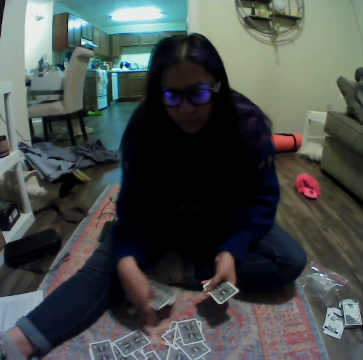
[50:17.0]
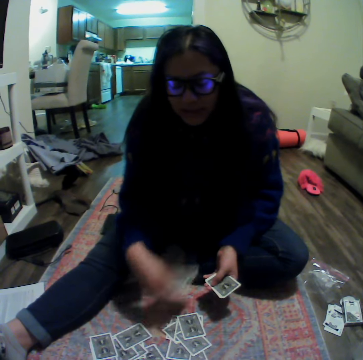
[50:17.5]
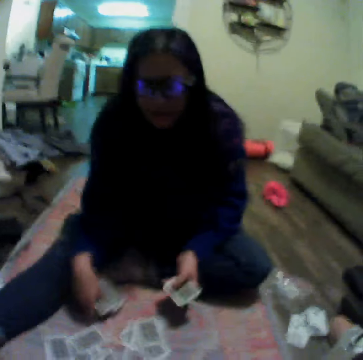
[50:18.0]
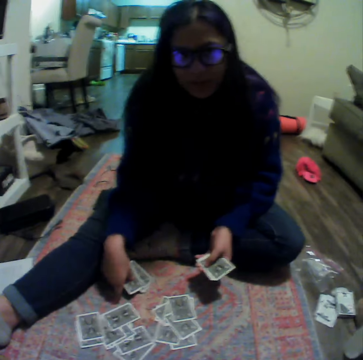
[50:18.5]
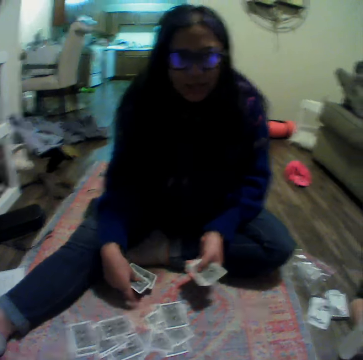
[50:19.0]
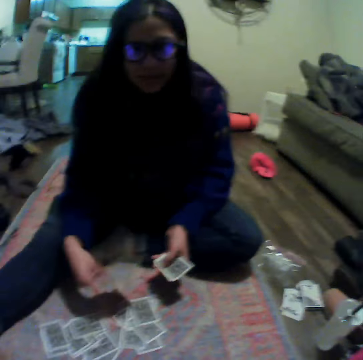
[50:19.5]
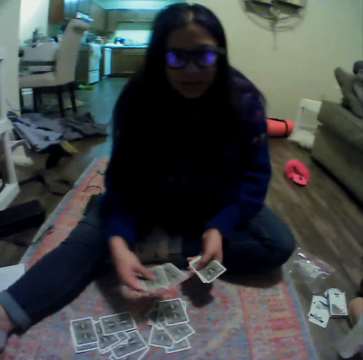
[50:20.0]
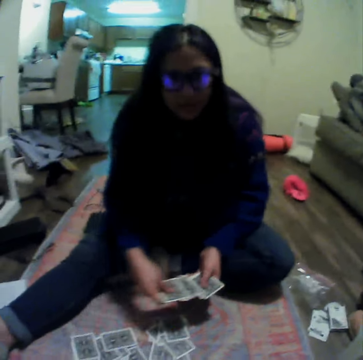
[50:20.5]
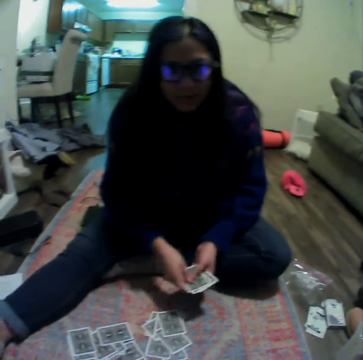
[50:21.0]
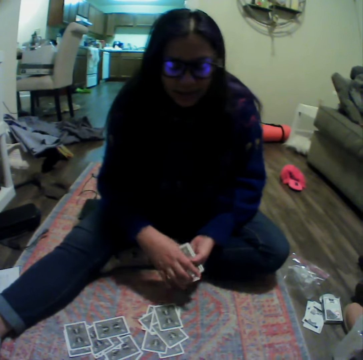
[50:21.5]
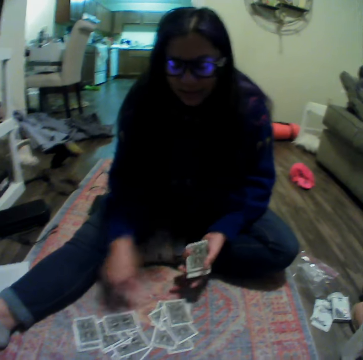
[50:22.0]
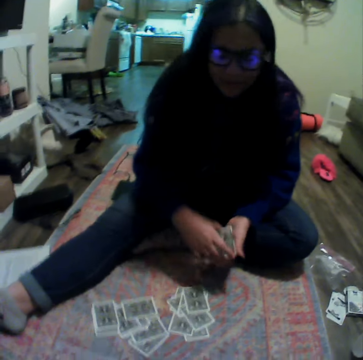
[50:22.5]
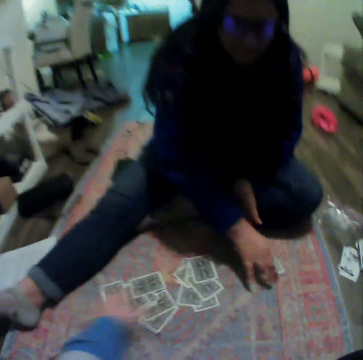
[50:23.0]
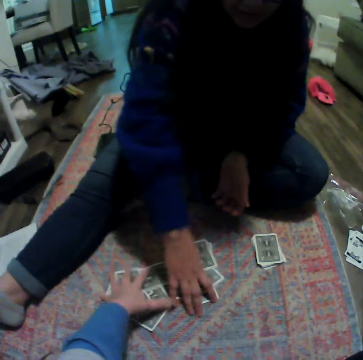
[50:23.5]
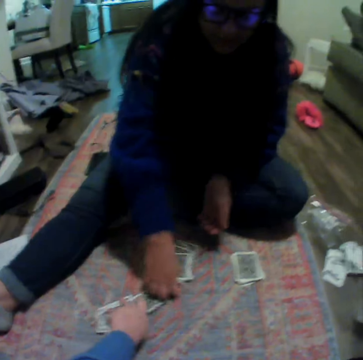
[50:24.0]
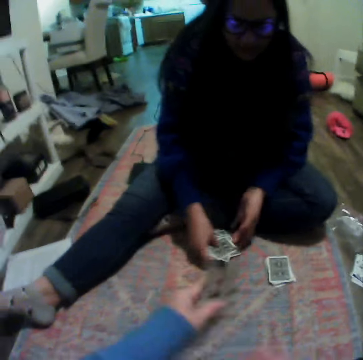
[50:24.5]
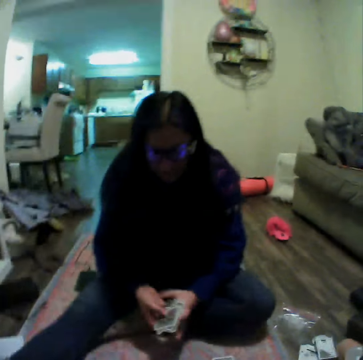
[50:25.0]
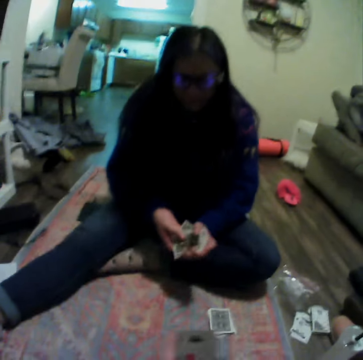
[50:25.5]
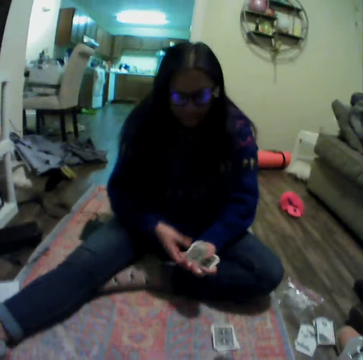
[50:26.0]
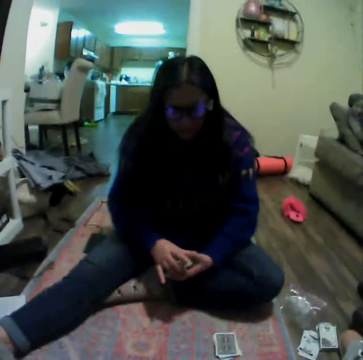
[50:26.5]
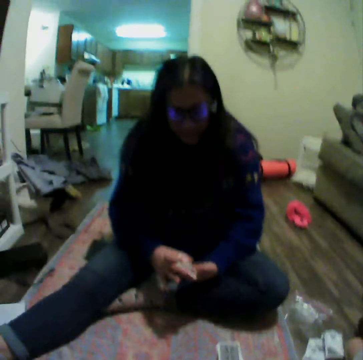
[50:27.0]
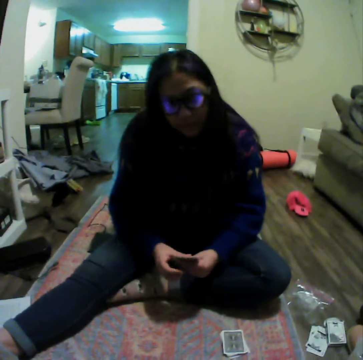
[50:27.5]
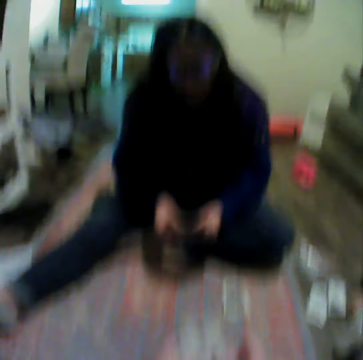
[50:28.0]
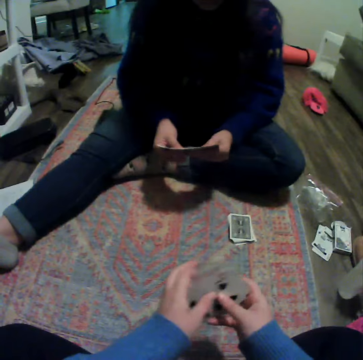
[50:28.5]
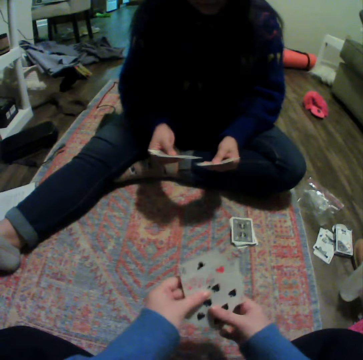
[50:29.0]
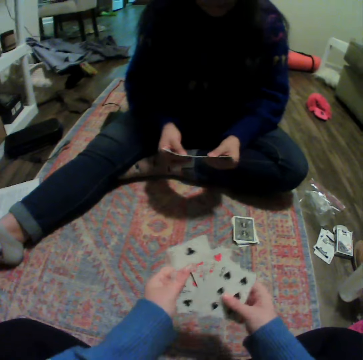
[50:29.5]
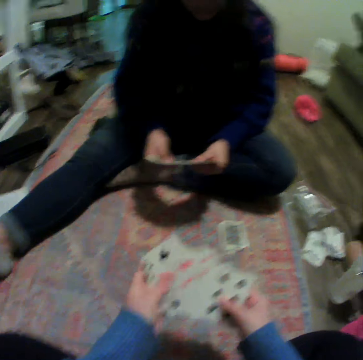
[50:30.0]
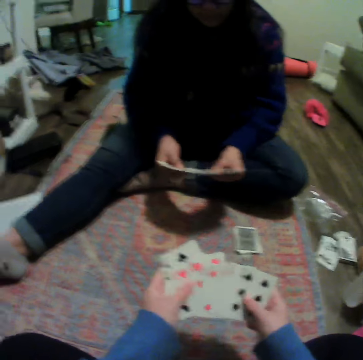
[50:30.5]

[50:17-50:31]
The camera wearer plays the card game with a woman. The woman puts the cards down and picks cards. The camera wearer picks cards. They arrange the cards. The woman arranges the cards.

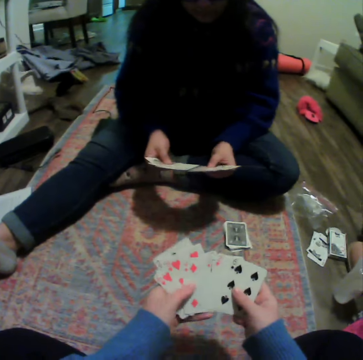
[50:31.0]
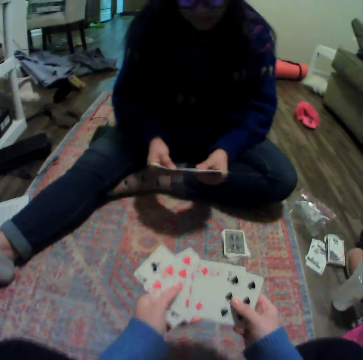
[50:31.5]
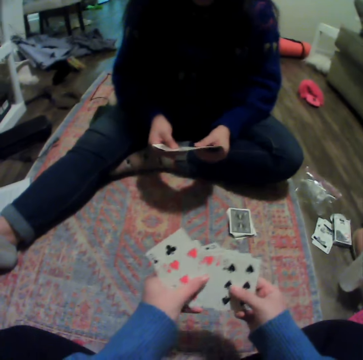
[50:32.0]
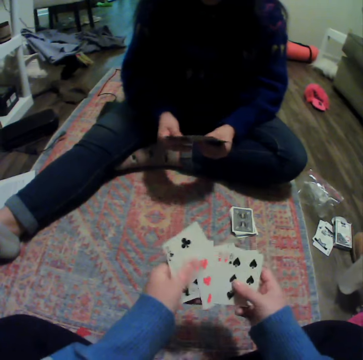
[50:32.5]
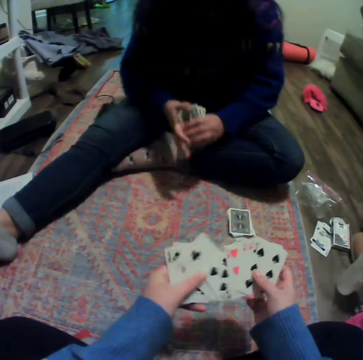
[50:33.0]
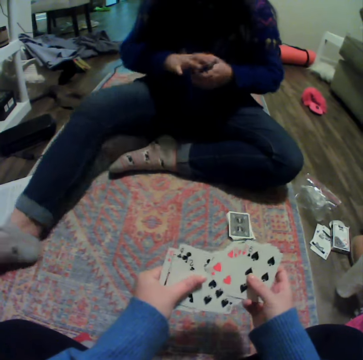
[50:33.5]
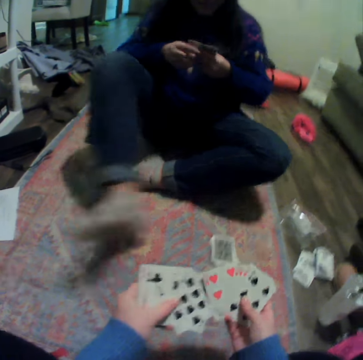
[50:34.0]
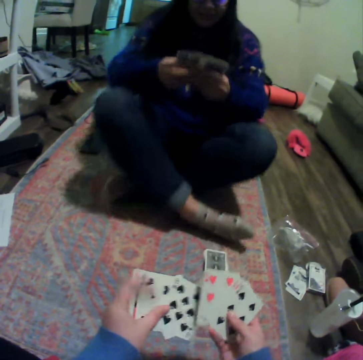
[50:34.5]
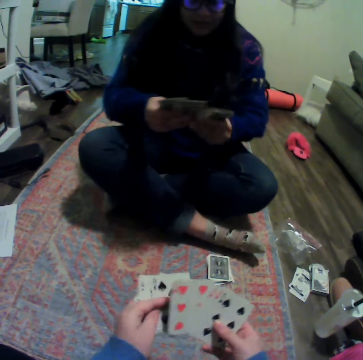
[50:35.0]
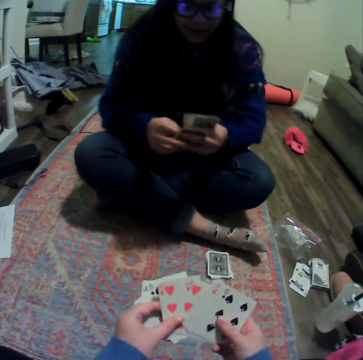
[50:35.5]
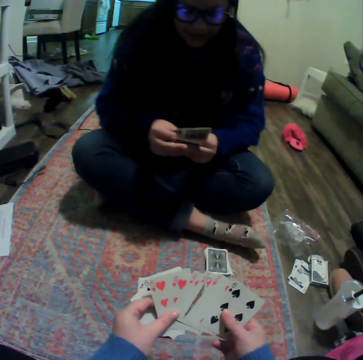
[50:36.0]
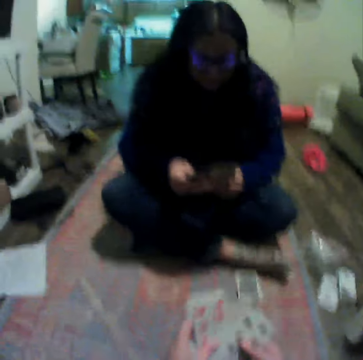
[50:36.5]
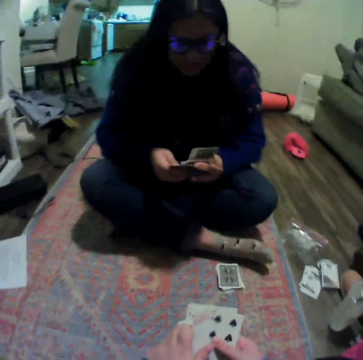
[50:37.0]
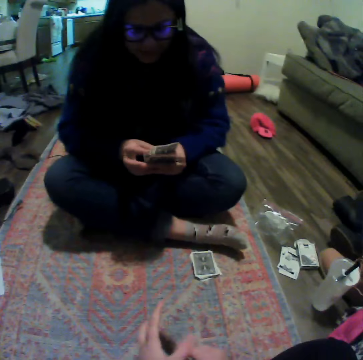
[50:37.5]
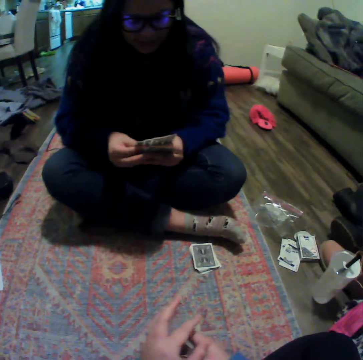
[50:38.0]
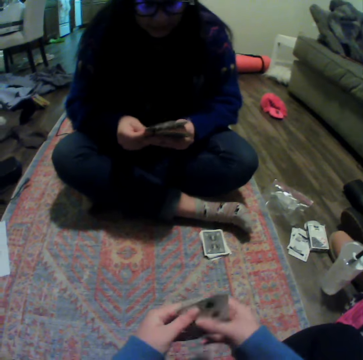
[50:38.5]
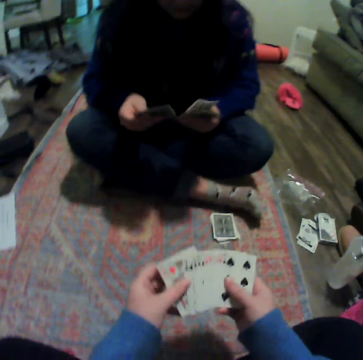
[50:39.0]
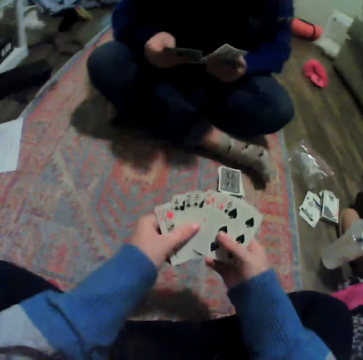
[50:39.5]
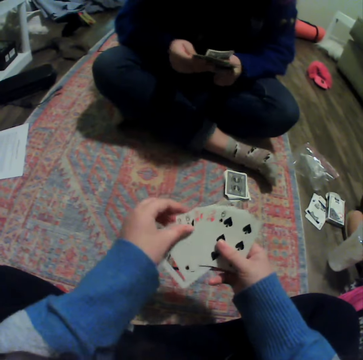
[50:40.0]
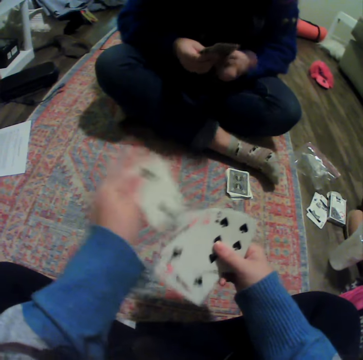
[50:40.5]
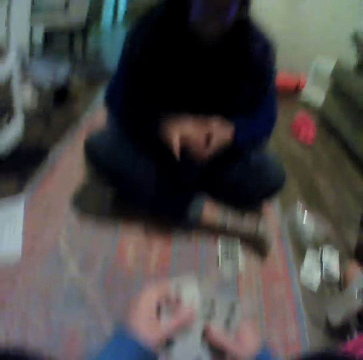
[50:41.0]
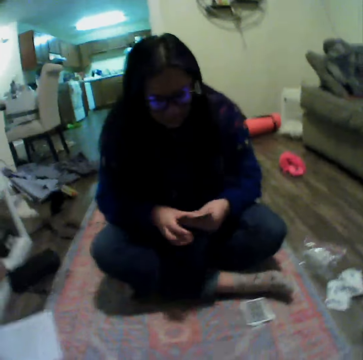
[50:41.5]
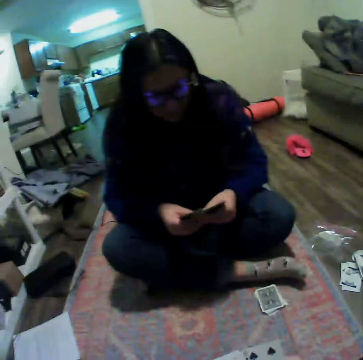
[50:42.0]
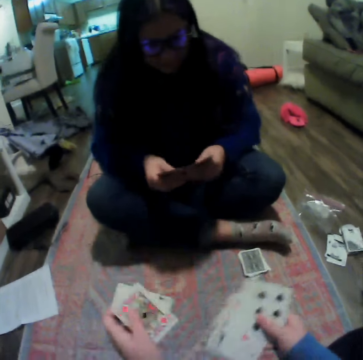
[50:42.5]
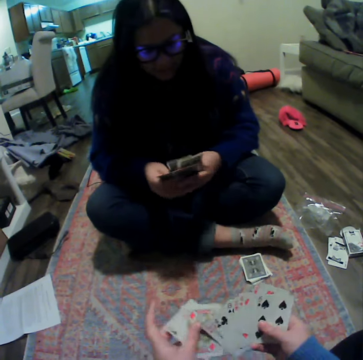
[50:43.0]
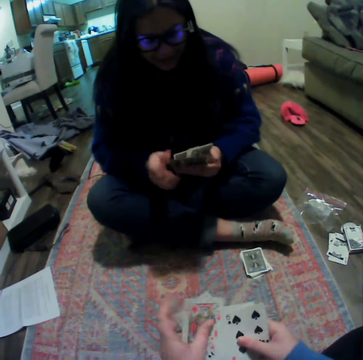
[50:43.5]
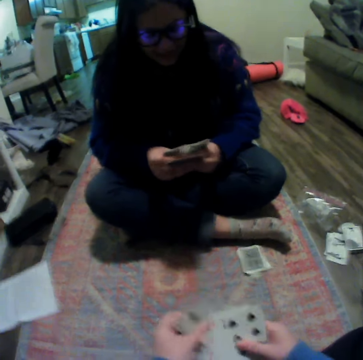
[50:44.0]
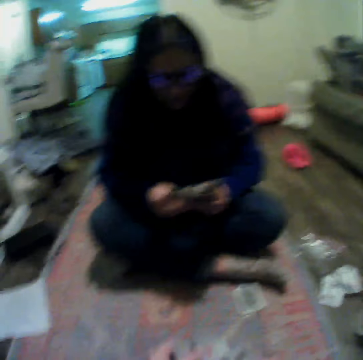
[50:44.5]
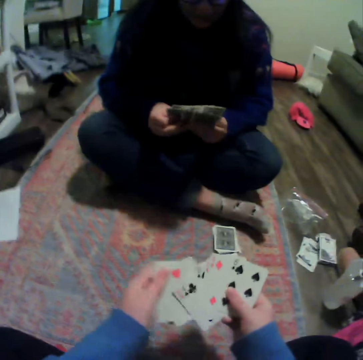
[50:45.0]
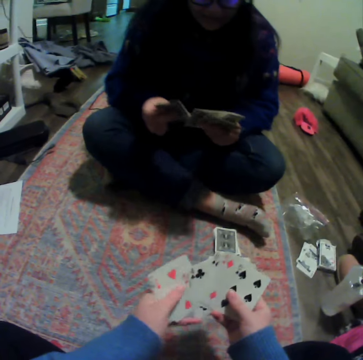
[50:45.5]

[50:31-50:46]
The camera wearer shuffles the cards. They play the card game with a person.

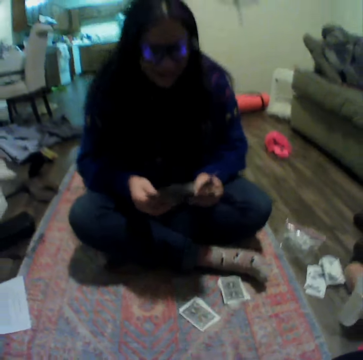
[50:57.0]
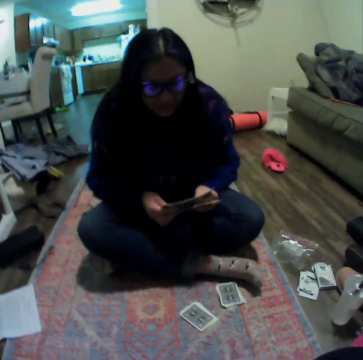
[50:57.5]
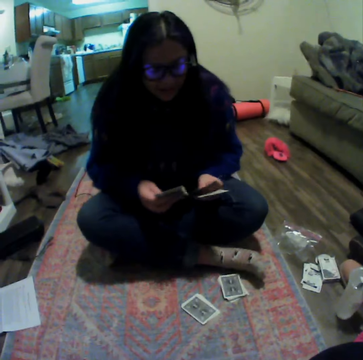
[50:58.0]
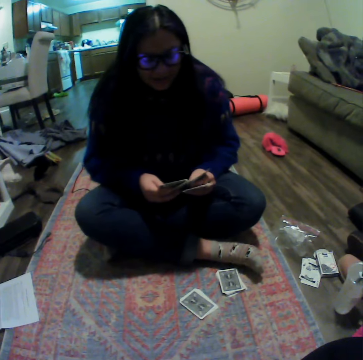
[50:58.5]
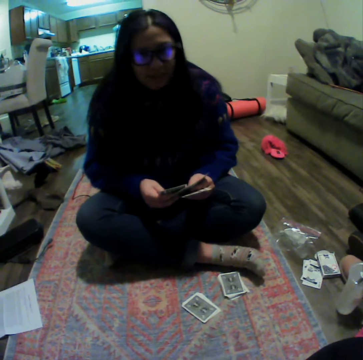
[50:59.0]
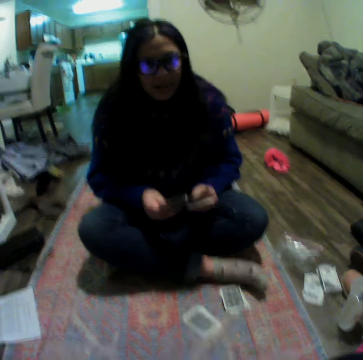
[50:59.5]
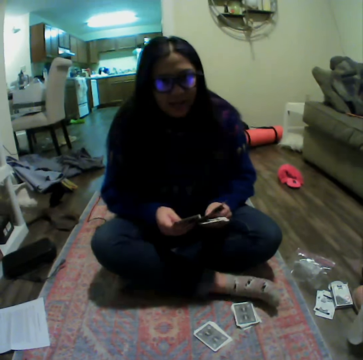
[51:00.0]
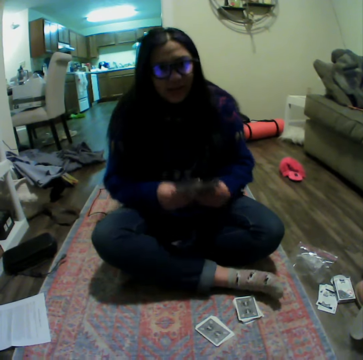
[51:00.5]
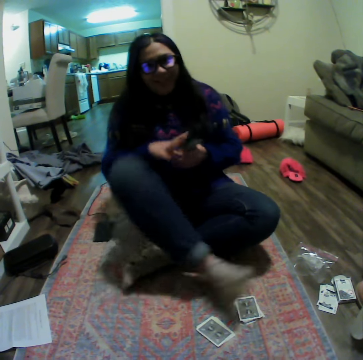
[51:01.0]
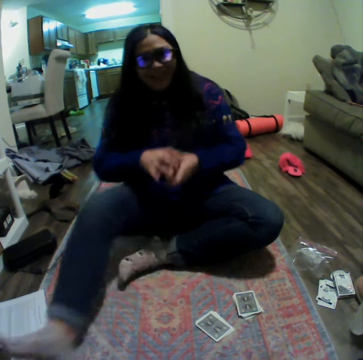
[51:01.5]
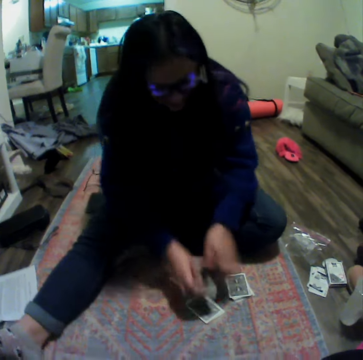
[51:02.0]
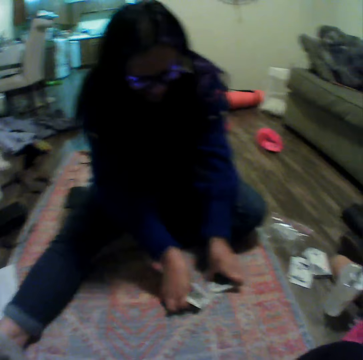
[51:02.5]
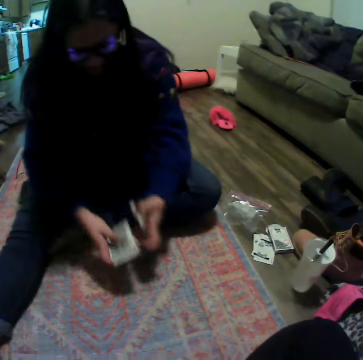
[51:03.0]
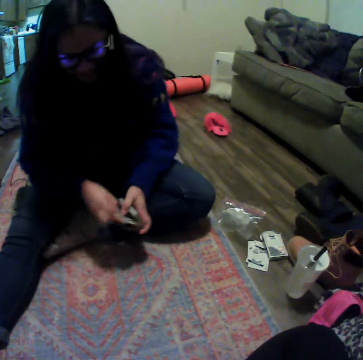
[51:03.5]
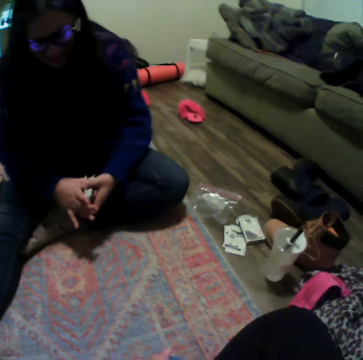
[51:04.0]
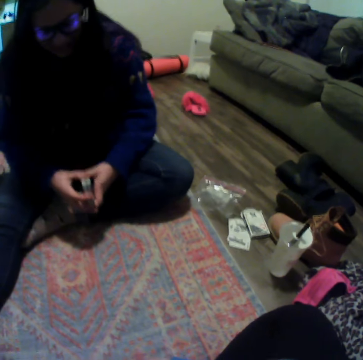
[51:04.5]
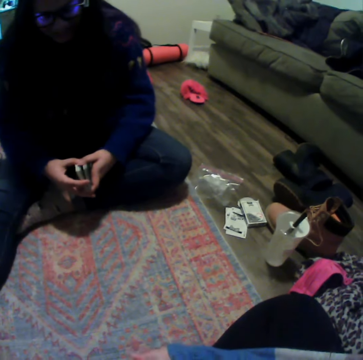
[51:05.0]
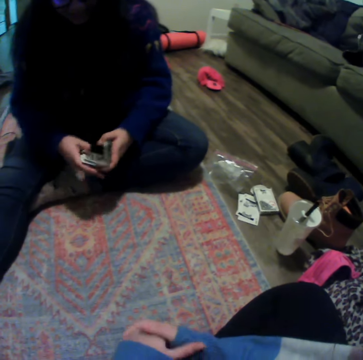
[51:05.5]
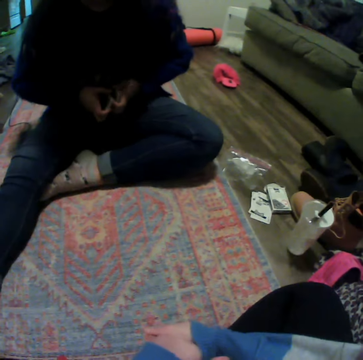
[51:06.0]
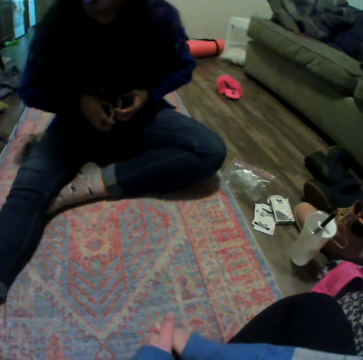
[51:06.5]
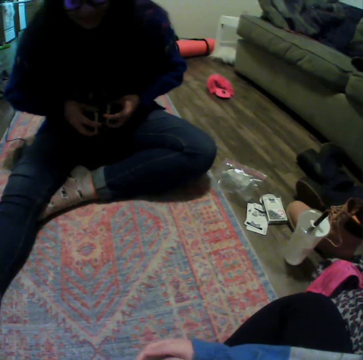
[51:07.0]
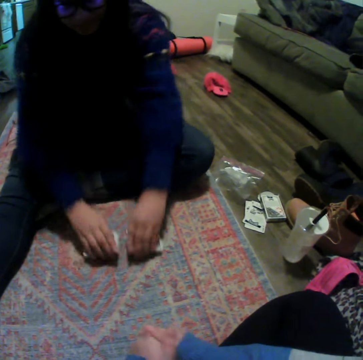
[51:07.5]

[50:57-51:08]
The camera wearer puts the cards down. A woman arranges the cards and picks the cards.
